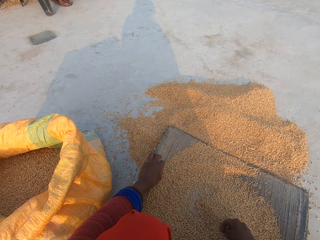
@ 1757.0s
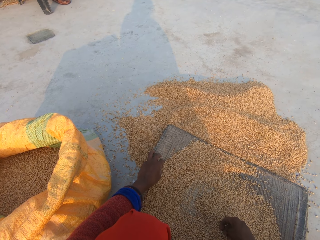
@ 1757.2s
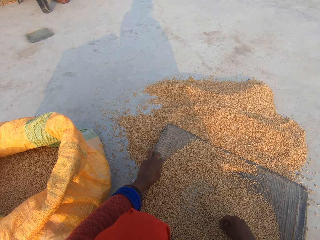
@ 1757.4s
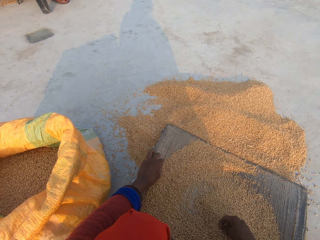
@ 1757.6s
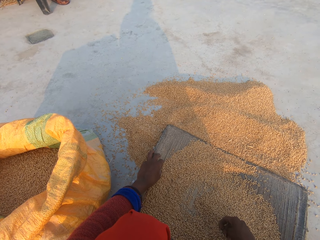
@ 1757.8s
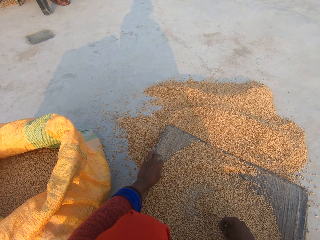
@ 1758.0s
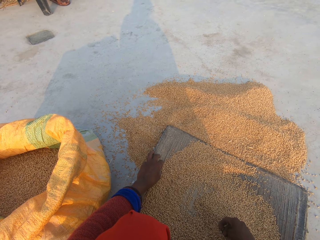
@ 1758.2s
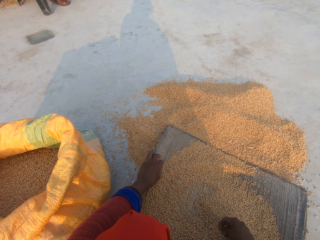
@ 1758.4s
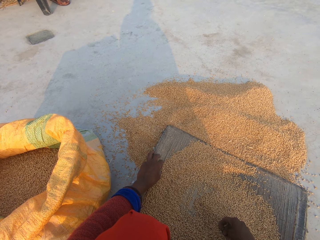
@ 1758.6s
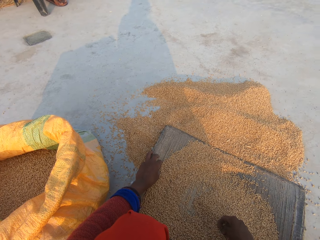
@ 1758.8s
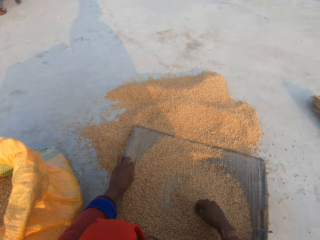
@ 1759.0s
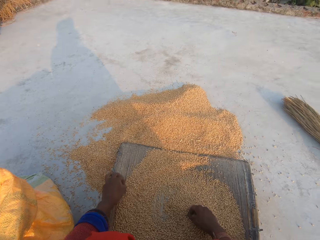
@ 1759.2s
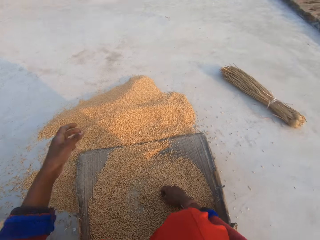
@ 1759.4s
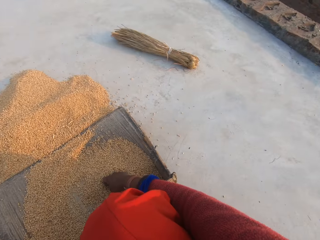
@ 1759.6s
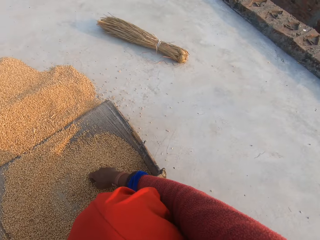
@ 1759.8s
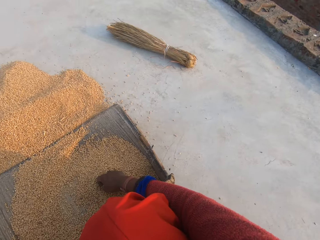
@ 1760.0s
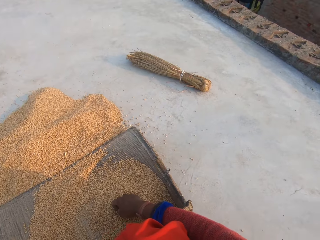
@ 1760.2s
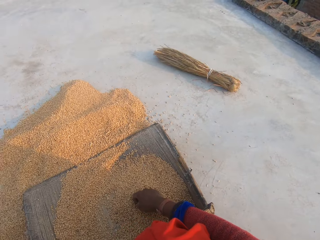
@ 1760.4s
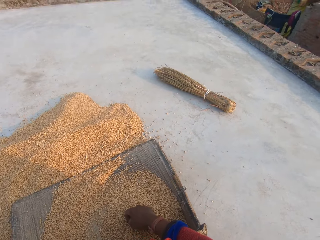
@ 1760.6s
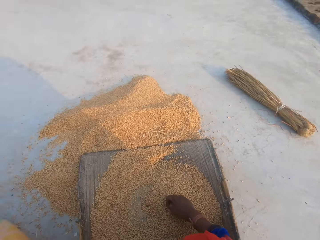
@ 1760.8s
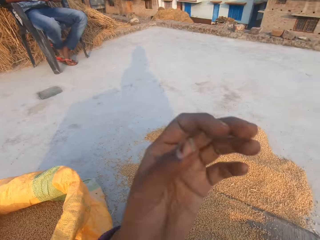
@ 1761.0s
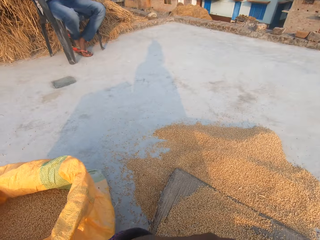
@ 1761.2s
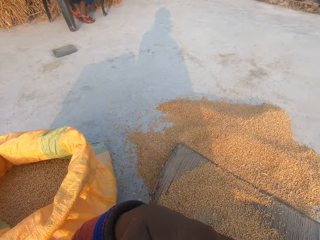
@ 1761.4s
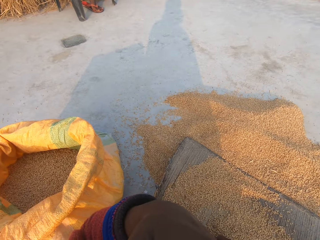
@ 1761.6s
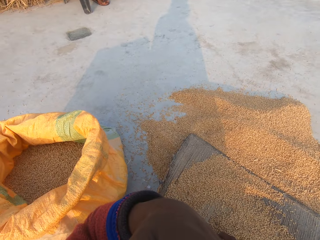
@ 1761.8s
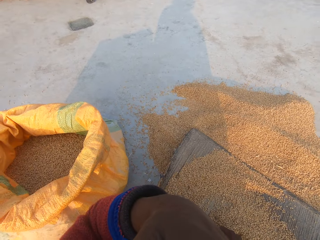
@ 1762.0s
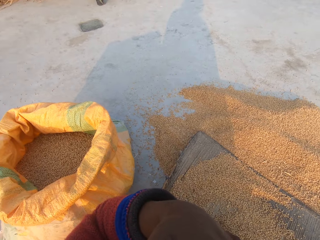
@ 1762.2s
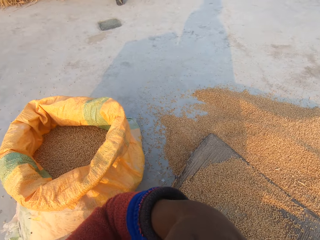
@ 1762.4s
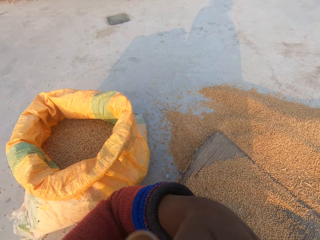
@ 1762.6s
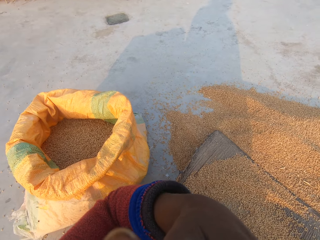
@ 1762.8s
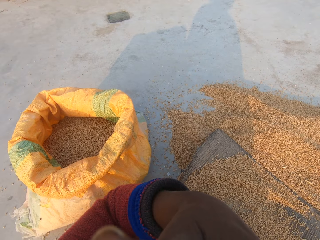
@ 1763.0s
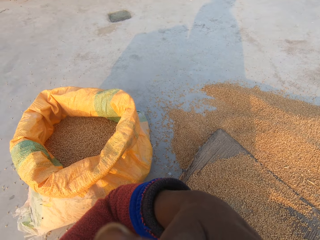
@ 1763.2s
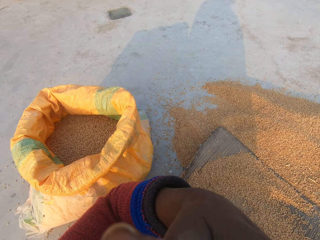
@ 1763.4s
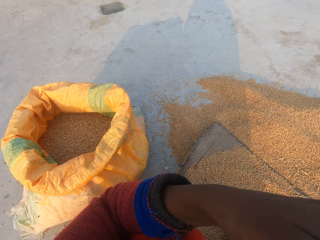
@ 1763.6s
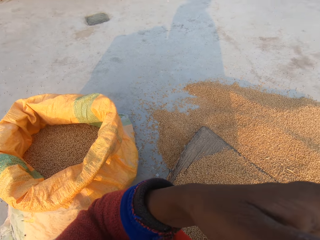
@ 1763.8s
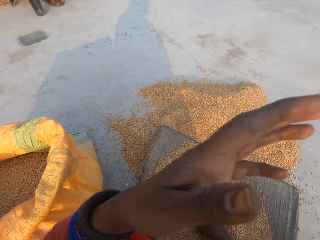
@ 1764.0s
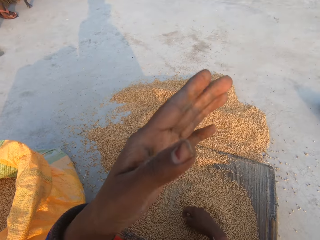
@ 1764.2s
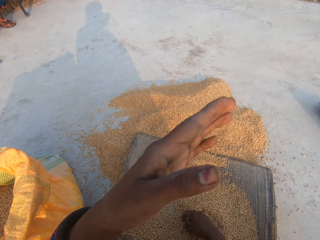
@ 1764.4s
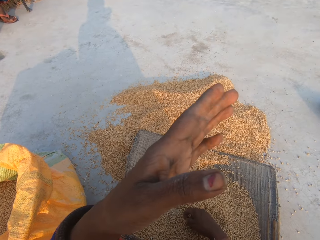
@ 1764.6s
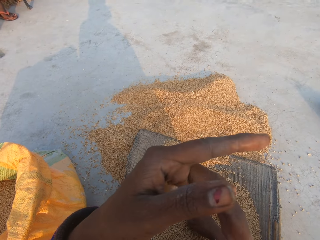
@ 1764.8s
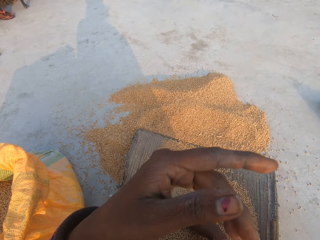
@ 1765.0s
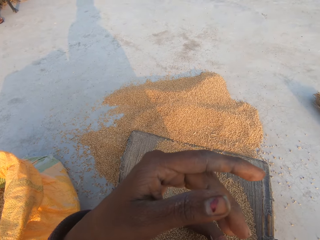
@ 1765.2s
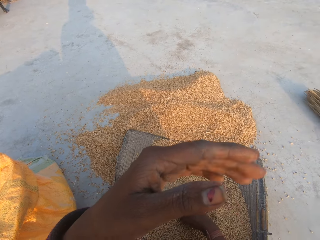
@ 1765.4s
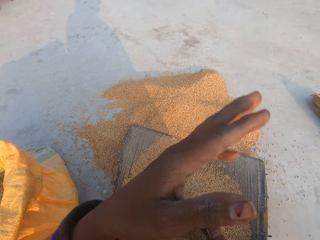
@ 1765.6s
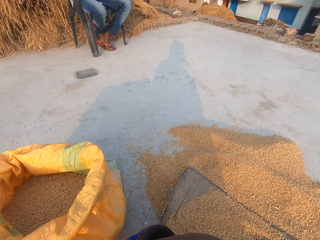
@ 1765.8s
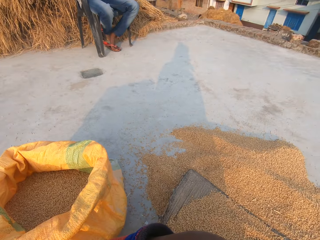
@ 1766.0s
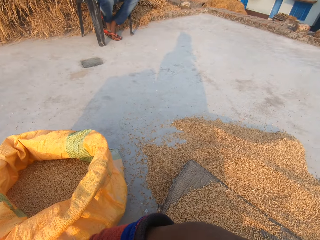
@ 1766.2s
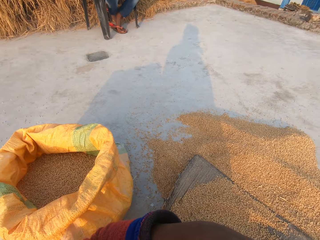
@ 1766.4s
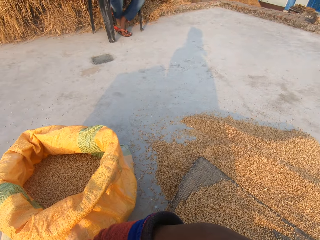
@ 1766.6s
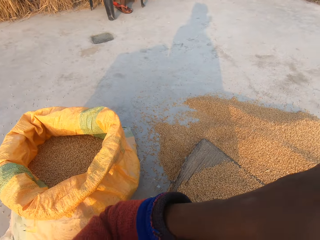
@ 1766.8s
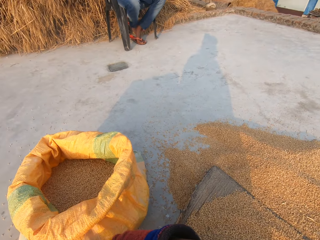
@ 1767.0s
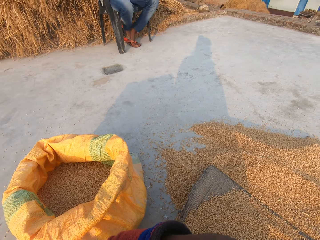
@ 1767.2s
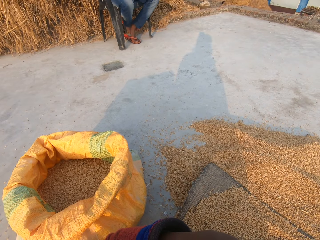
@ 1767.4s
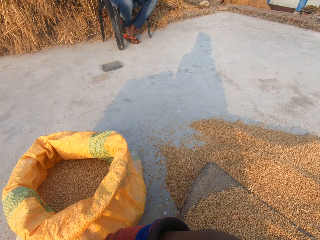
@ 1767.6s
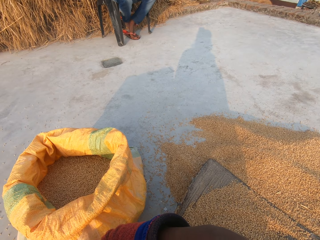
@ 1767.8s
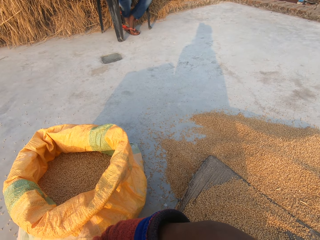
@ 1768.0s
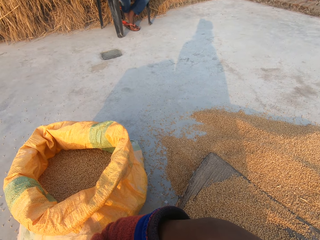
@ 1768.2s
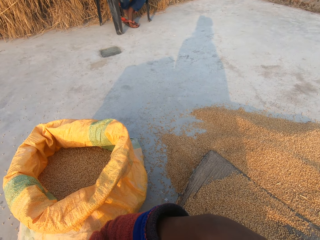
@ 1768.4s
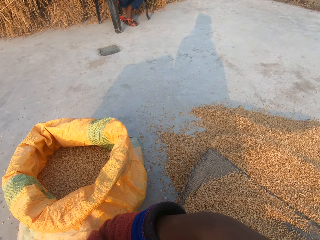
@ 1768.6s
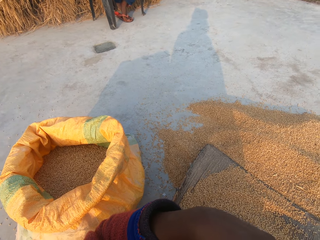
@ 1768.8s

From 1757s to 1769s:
The camera wearer stares at a broom on the floor. She stares at a man. She stares at the floor. She stares at her hand. She stares at the man.

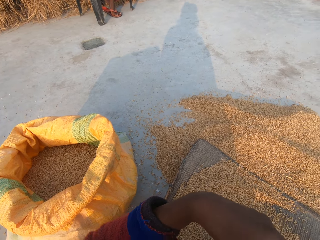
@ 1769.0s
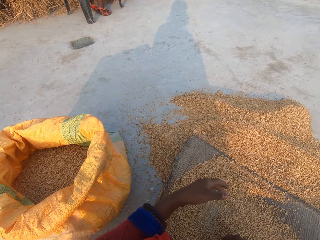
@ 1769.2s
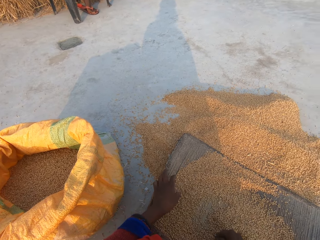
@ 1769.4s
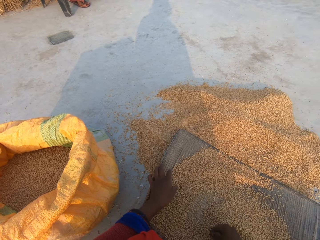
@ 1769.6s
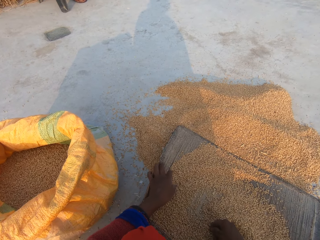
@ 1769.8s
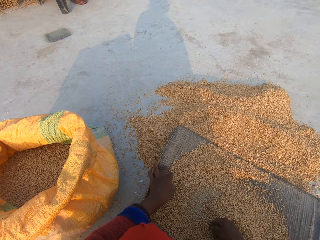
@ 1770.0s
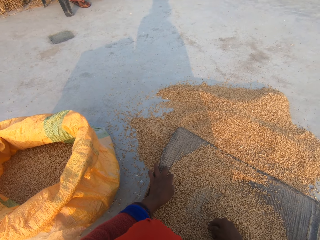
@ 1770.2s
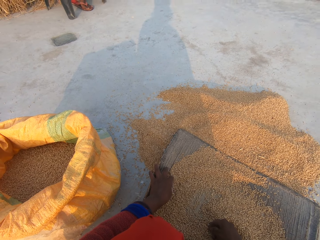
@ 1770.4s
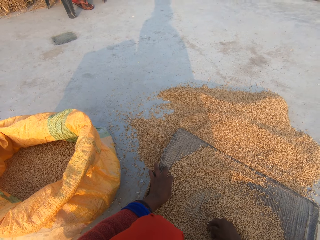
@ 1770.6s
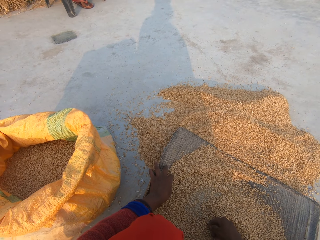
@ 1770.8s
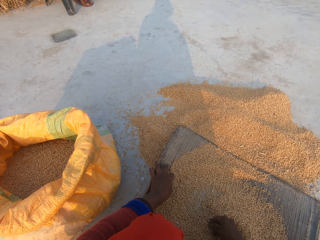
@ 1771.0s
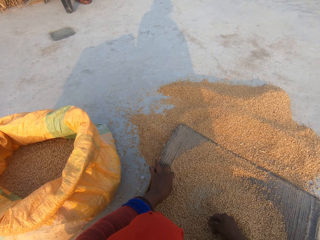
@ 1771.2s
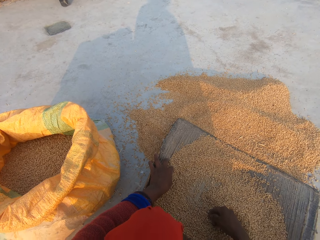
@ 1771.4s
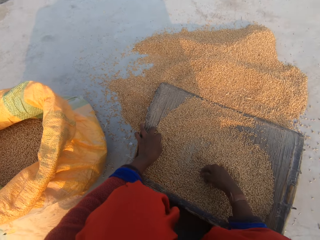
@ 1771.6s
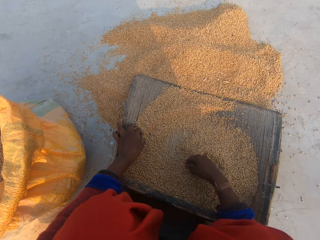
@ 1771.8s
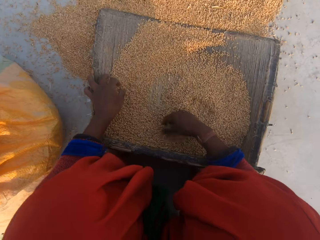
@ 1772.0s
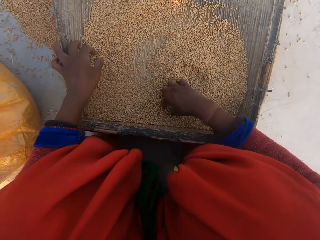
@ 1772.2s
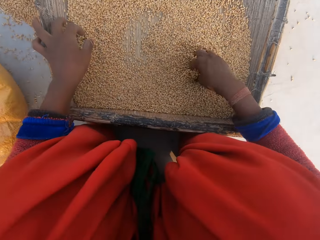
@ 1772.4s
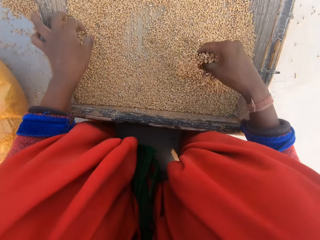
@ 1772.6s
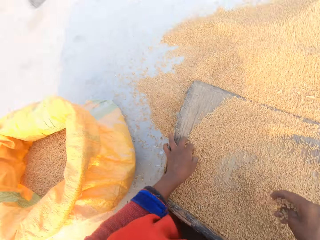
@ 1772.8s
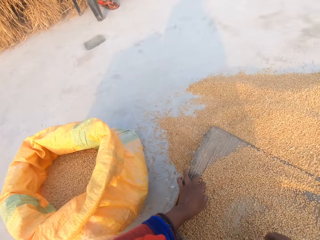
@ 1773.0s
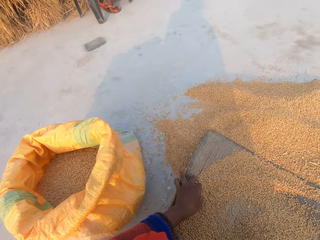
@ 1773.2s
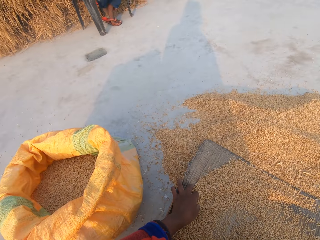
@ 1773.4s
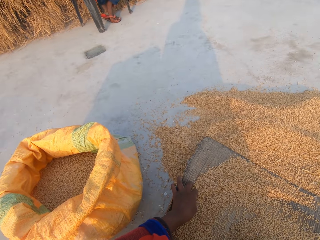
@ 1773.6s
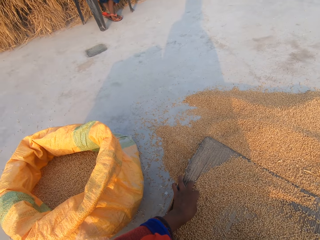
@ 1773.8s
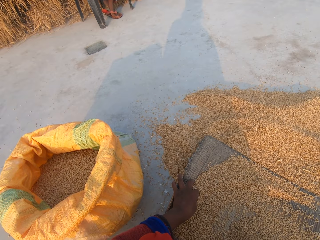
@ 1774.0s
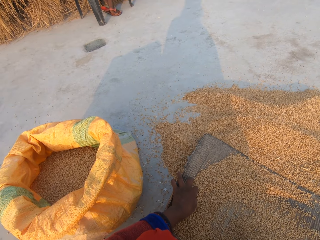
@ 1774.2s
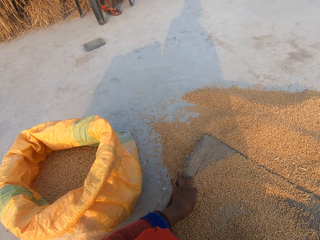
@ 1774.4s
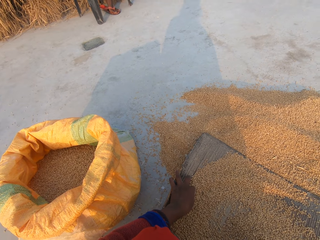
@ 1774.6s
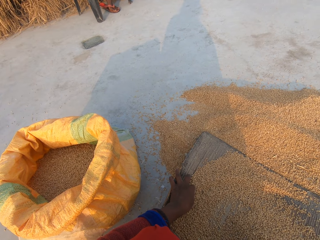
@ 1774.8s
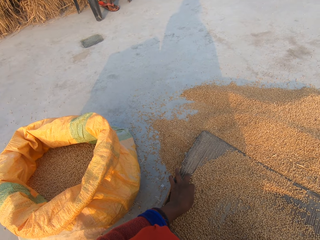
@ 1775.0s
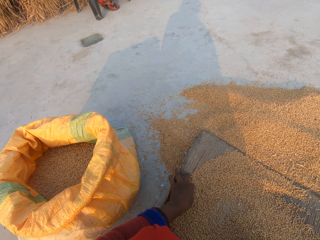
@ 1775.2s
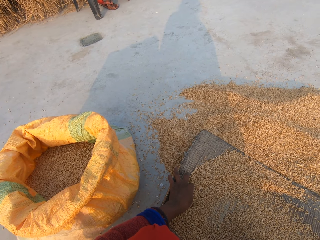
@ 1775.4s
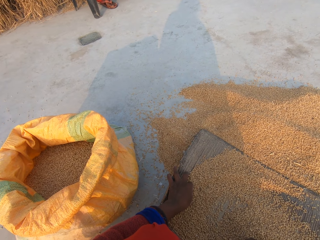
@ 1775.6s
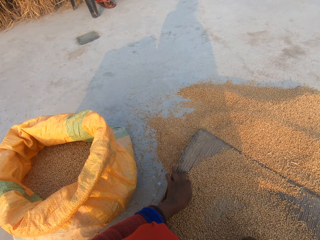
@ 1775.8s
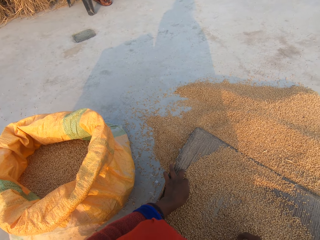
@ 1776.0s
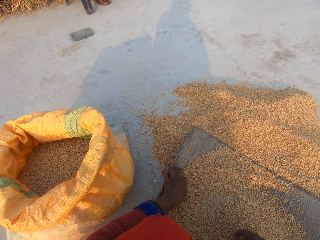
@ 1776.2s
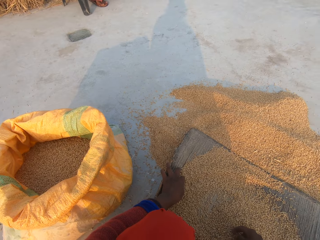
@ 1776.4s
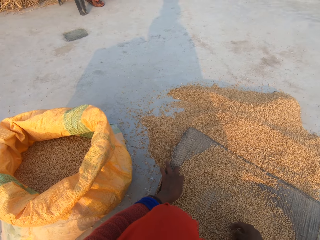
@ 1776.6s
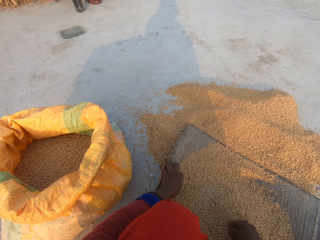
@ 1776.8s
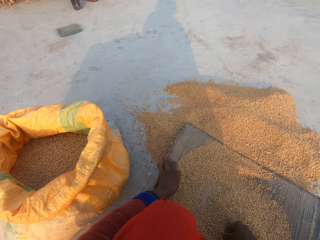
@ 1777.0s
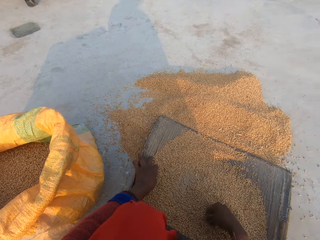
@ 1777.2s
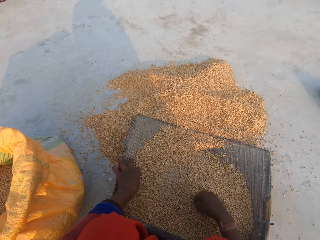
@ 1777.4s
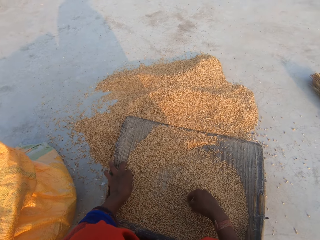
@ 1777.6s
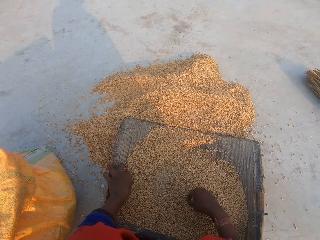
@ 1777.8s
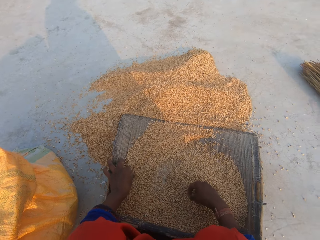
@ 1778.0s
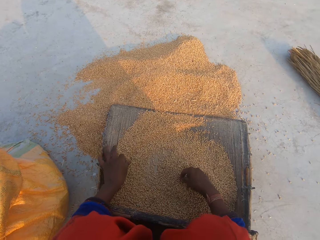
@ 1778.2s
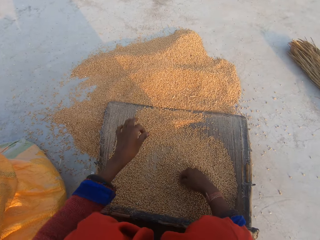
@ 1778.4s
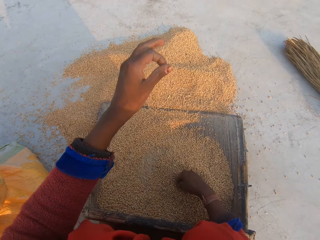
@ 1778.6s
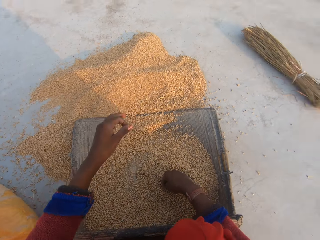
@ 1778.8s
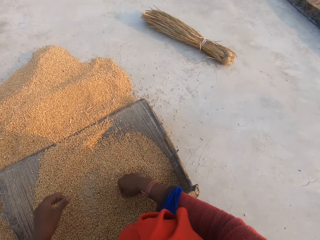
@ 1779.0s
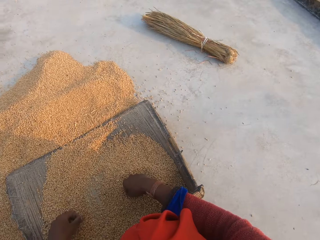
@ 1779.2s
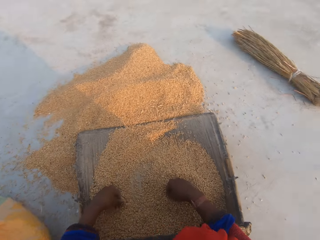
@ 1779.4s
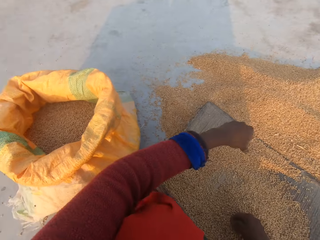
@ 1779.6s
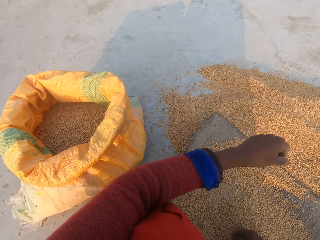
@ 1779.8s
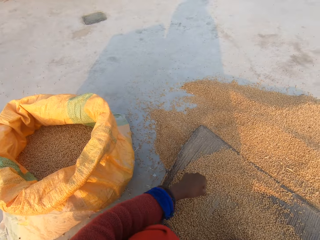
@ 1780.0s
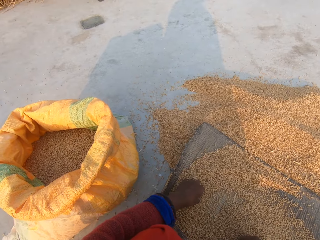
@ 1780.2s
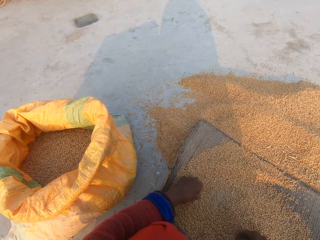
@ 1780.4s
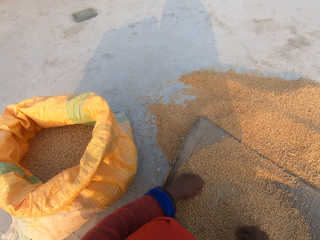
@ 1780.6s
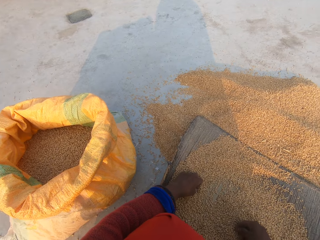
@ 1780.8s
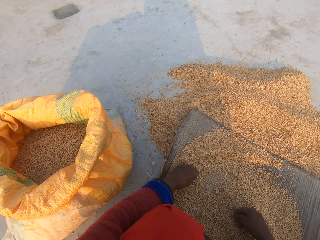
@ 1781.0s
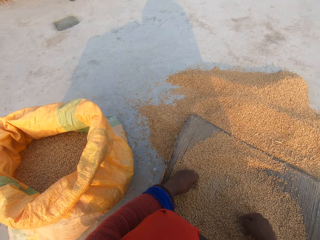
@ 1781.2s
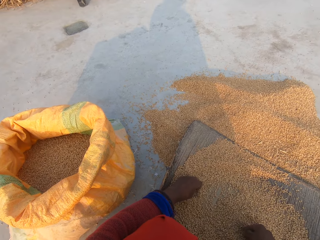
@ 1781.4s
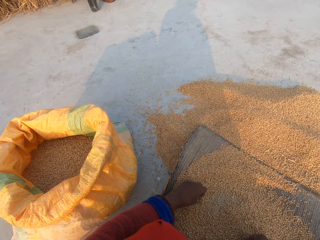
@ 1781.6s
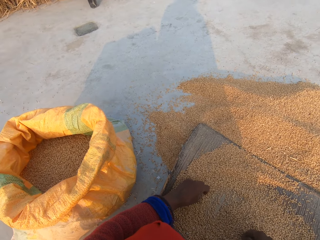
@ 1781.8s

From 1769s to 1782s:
The camera wearer touches the grain cleaner. She rubs the grain with her right hand. She inspects the grains. She stares at a man. She stares at the grains. She looks around.
